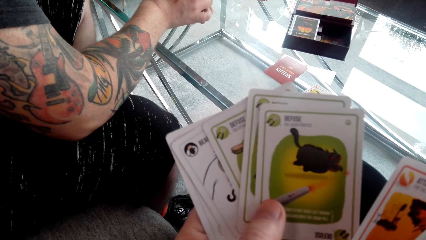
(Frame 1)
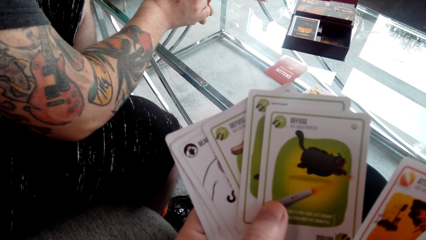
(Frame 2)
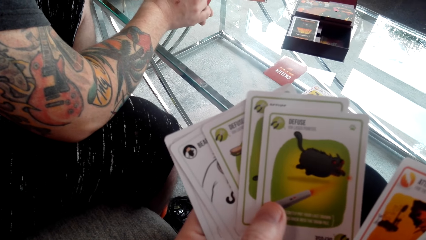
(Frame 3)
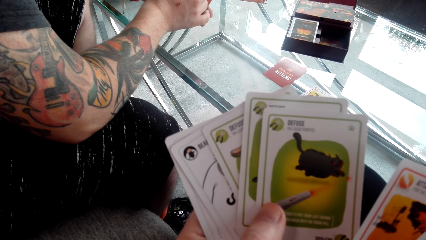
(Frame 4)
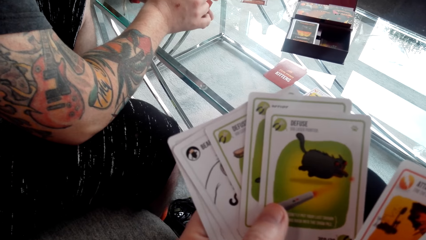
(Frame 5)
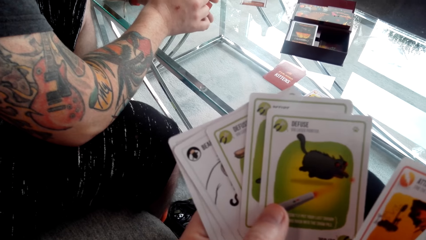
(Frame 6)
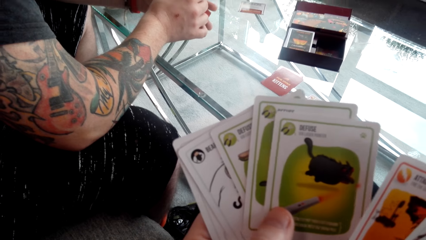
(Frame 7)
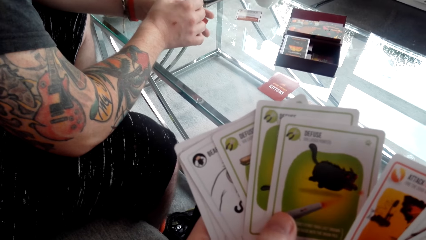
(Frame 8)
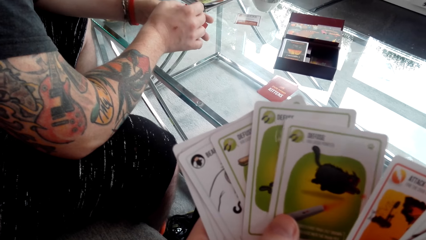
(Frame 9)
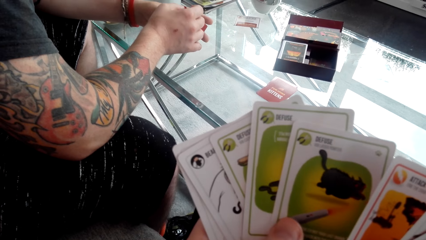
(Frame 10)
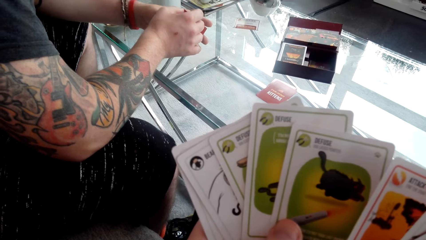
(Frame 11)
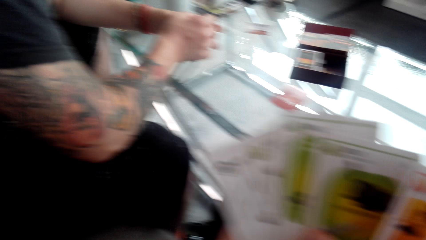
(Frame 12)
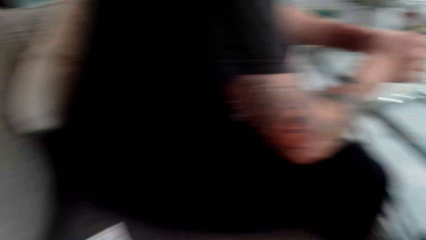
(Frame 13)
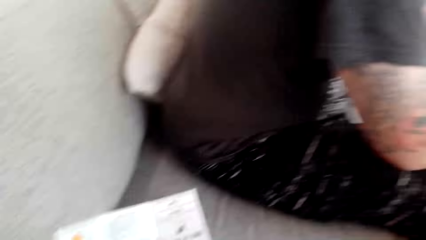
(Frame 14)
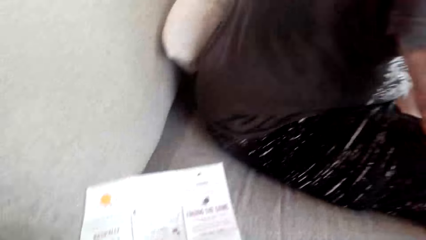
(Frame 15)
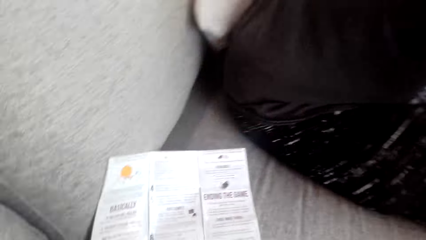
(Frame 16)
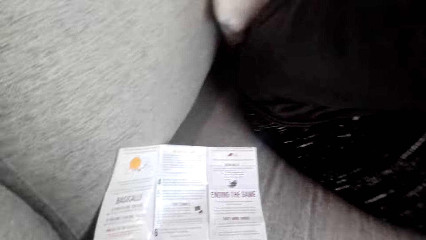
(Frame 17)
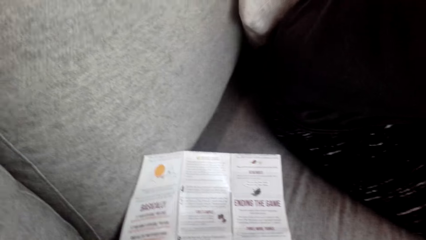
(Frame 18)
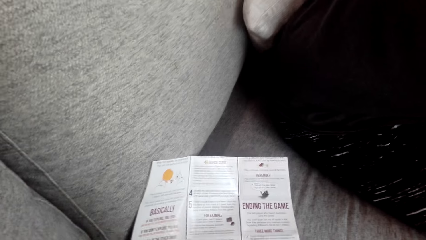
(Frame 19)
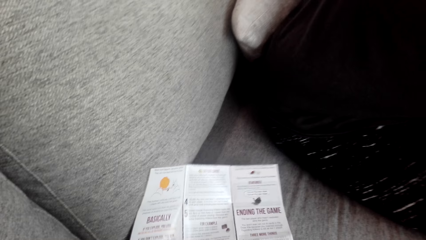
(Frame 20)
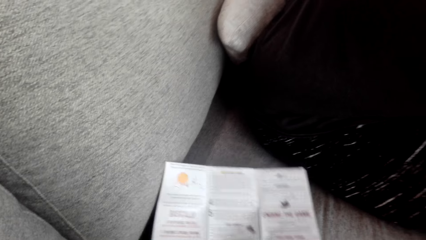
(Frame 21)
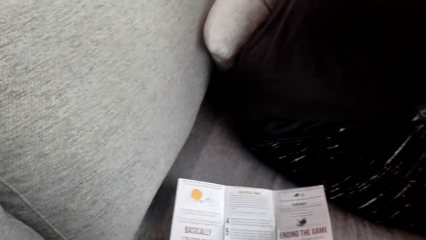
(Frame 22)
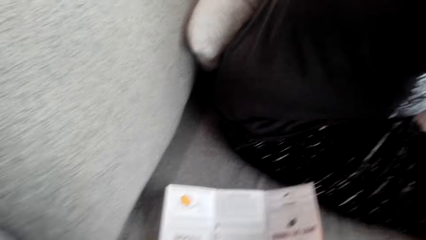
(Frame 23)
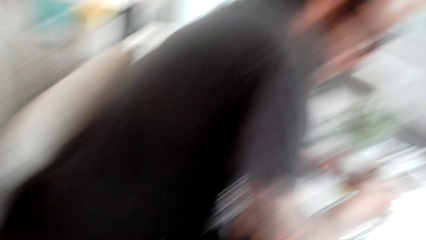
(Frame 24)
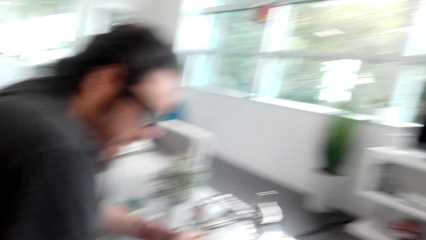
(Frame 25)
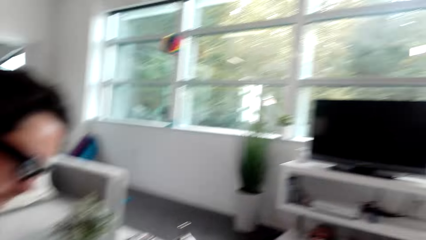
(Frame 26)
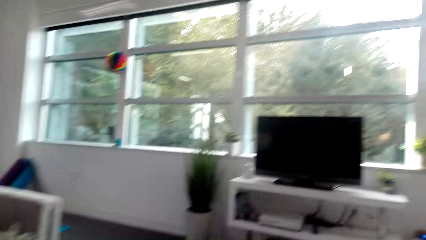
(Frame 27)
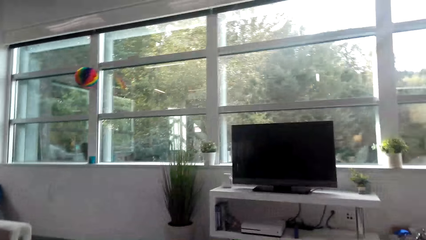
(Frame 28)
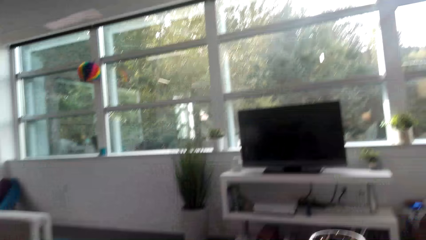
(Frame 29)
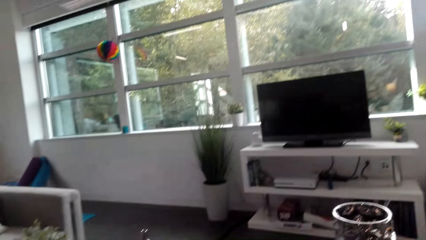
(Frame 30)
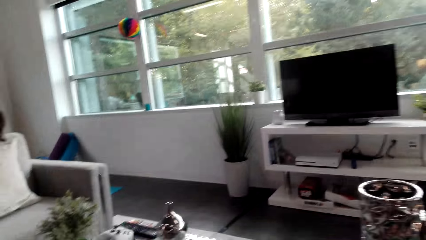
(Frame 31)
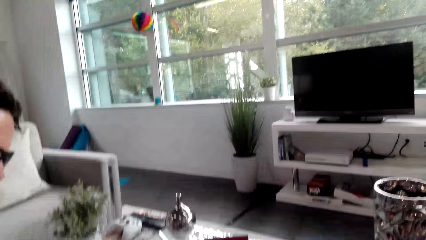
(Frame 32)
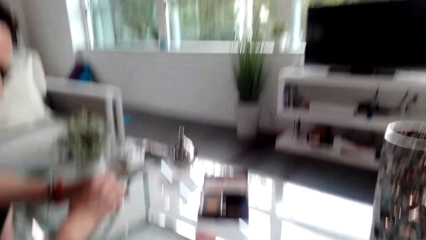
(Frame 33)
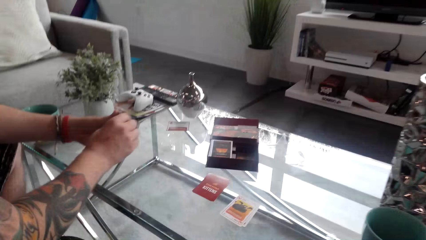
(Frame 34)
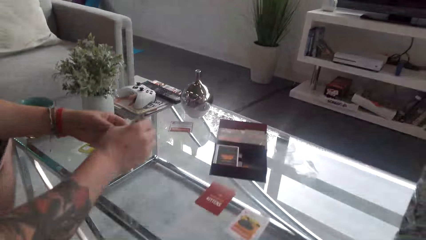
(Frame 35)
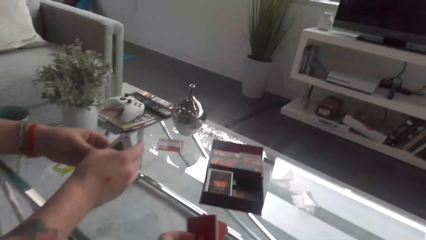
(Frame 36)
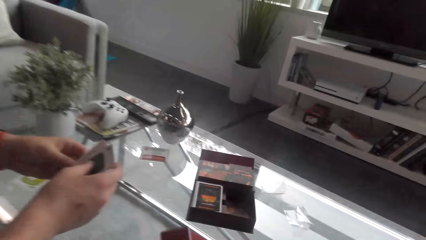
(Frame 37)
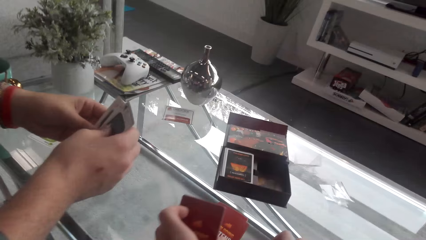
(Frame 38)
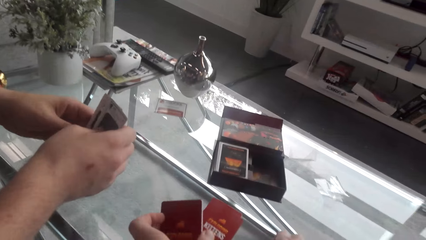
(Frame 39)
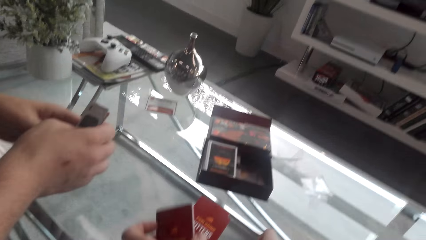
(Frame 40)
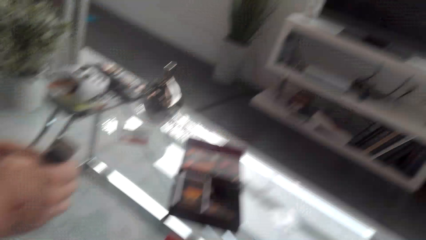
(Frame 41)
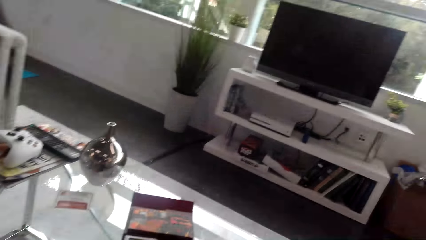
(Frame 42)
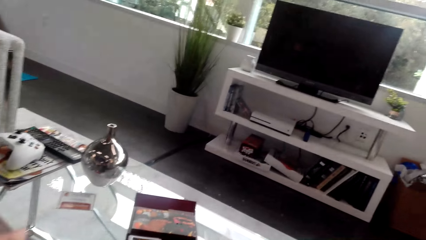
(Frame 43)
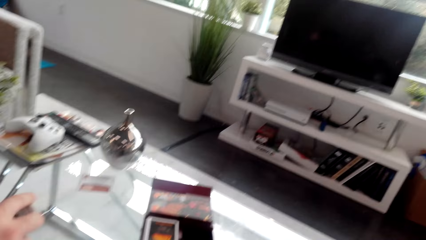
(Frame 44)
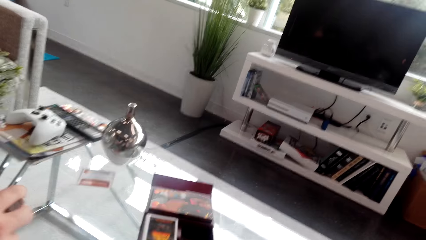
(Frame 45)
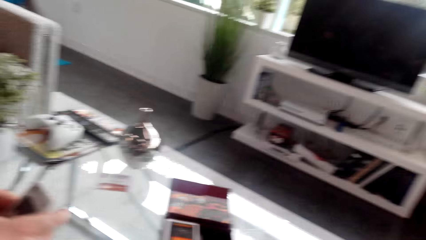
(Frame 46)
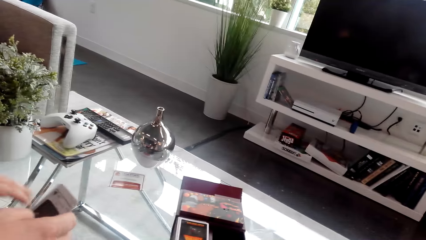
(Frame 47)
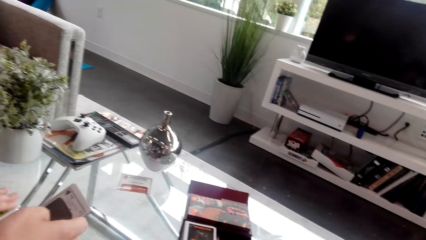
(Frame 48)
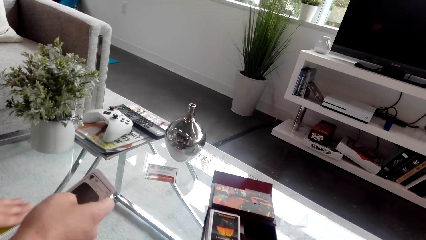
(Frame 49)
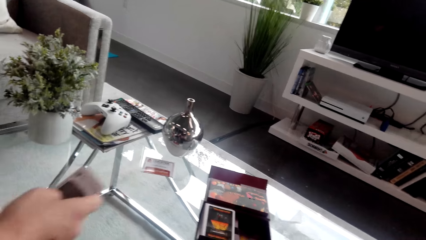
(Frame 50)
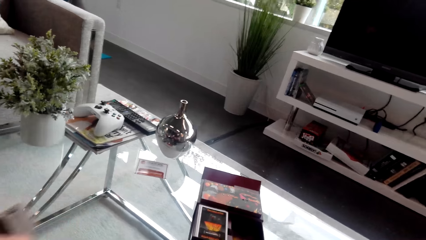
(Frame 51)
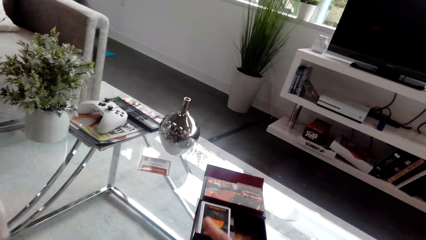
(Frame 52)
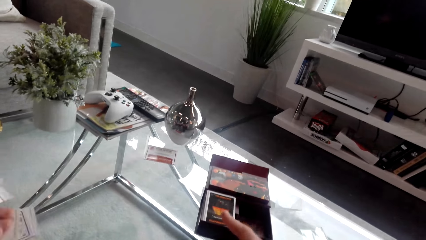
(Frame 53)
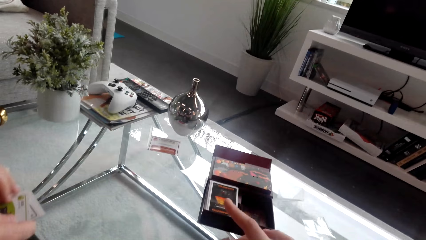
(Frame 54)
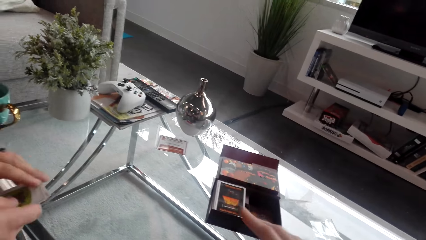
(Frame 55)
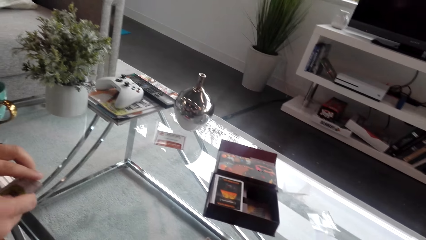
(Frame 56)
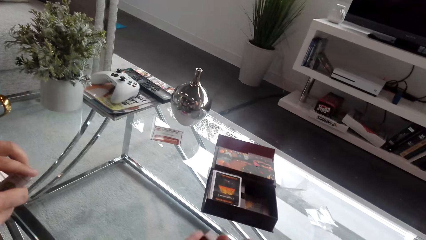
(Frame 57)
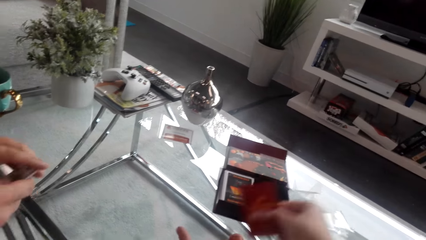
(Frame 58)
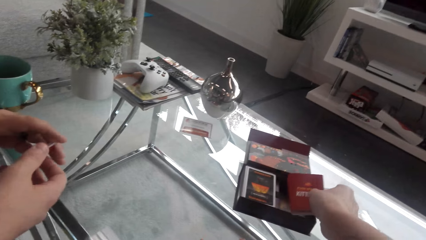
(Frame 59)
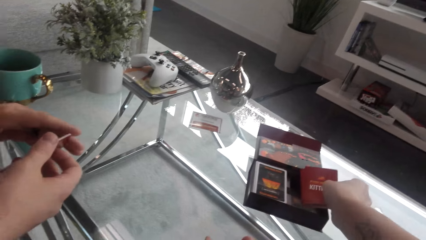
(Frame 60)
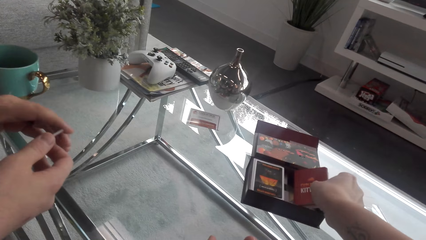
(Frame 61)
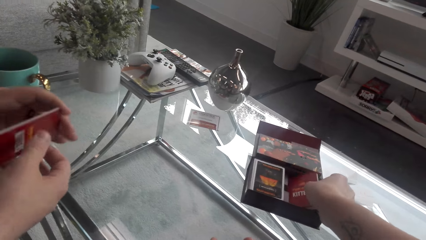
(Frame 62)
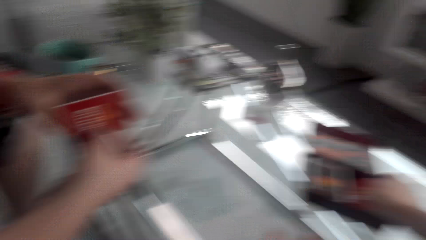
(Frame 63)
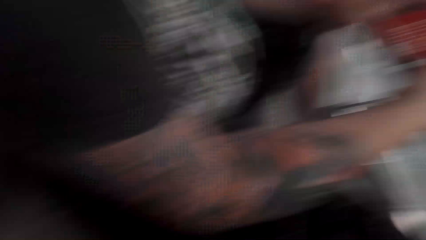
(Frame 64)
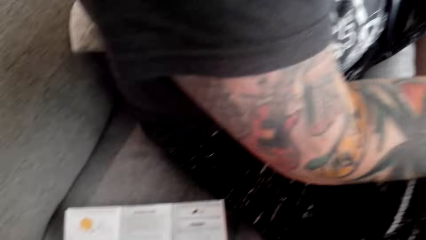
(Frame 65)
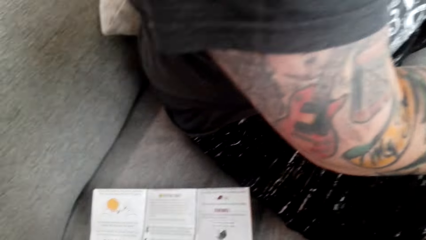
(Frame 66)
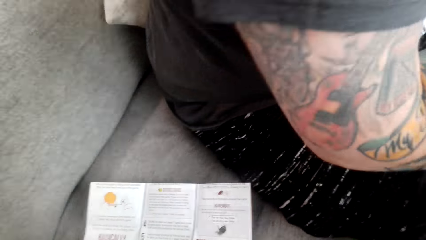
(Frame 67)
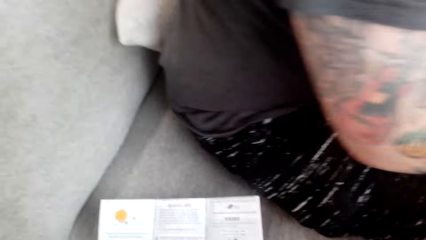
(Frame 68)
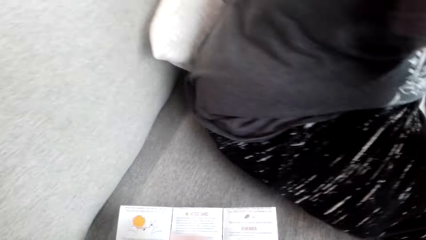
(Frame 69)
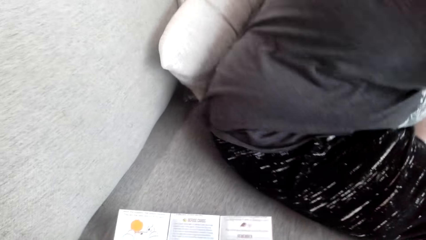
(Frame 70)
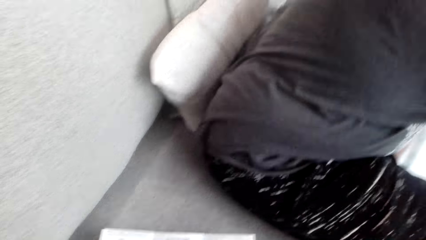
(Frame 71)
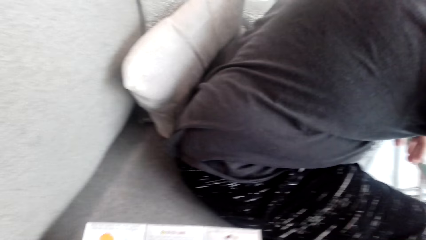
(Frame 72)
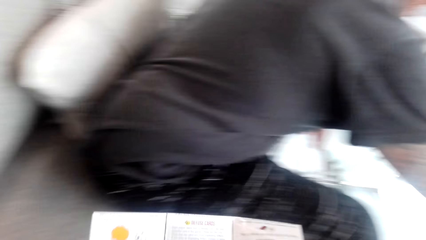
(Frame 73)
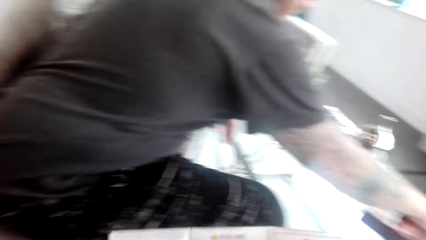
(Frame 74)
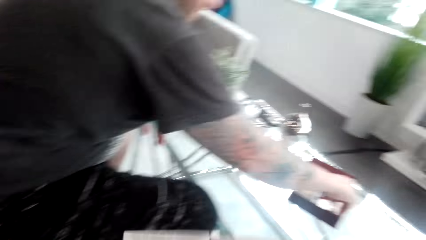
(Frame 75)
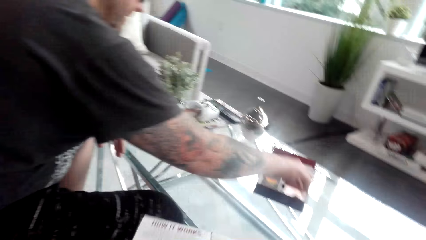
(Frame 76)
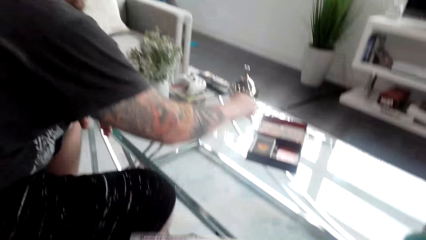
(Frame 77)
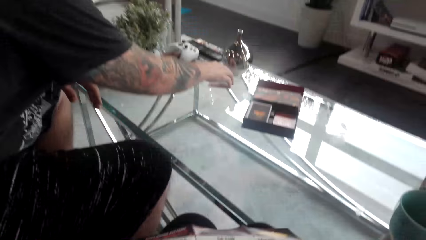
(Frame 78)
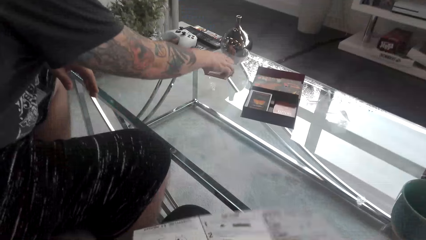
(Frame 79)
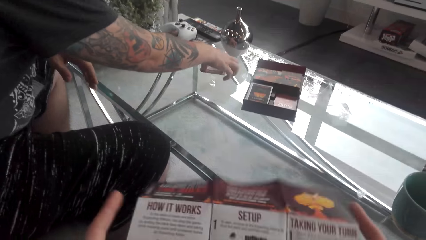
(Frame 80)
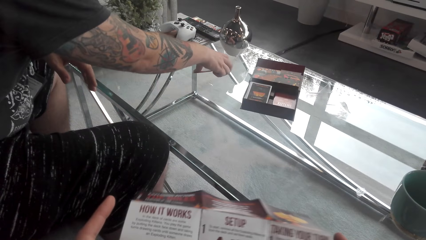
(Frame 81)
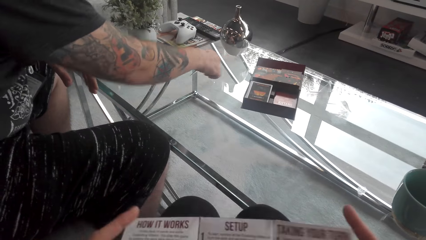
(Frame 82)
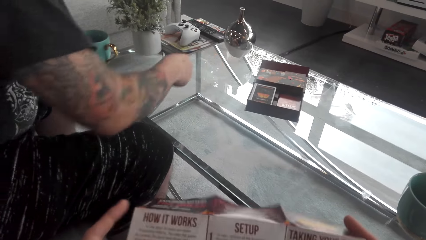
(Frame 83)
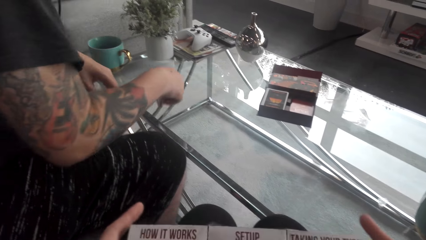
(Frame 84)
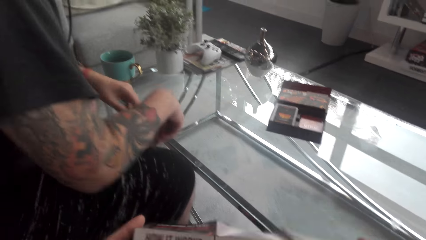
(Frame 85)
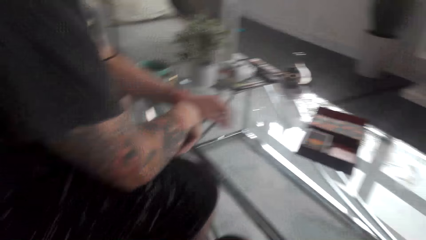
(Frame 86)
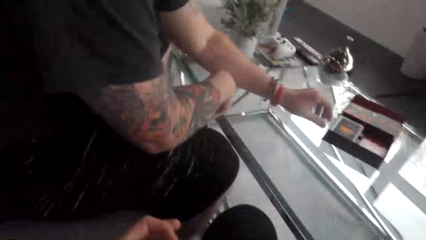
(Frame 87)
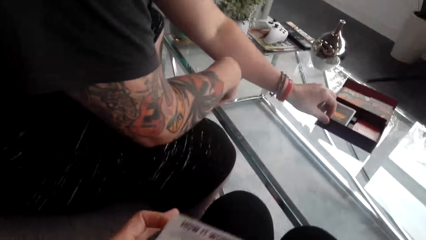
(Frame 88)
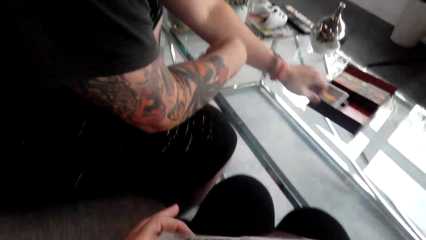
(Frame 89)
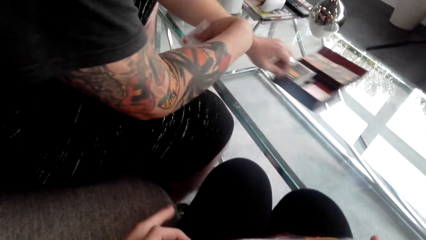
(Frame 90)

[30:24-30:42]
The camera wearer looks at the instruction papers or pamphlet. They converse with a man. They pick up the cards from the table. The man picks up a card. The man converses with the camera wearer. The camera wearer puts the cards in the box. They look at the cards. They pick up the pamphlet. They converse with the man. The man picks up the cards from the table.
